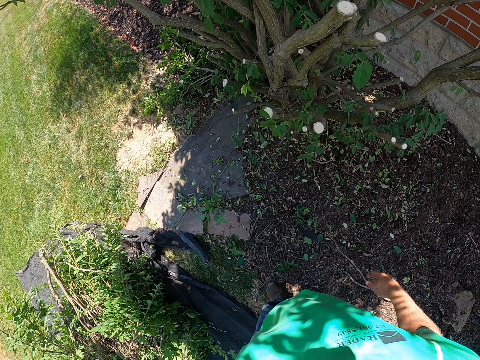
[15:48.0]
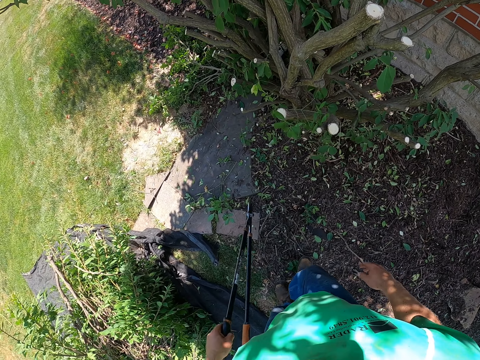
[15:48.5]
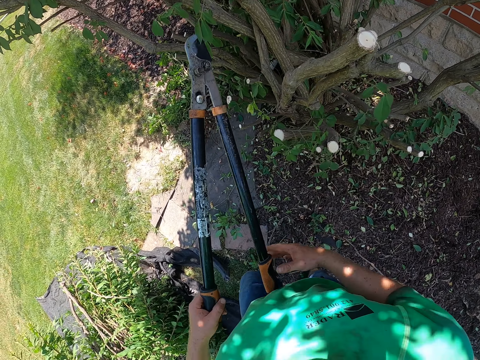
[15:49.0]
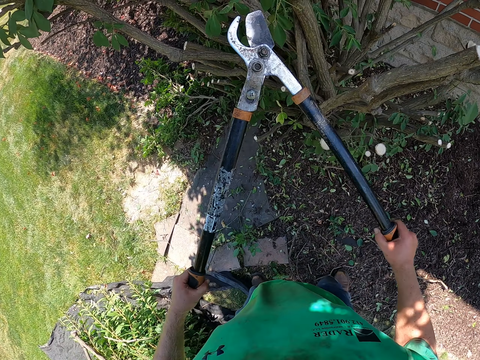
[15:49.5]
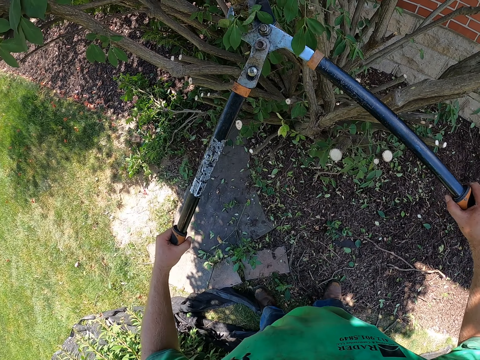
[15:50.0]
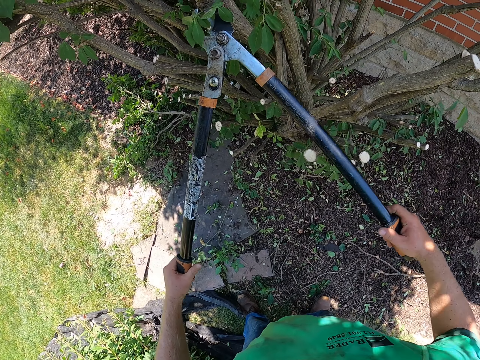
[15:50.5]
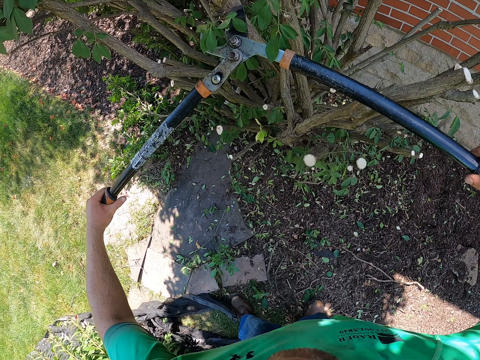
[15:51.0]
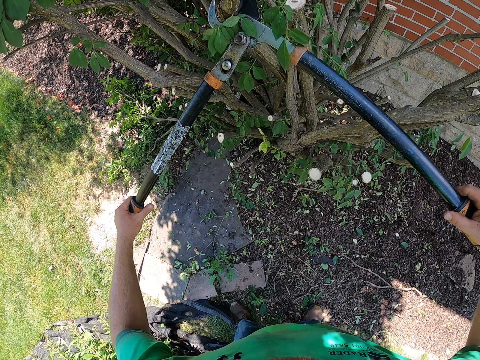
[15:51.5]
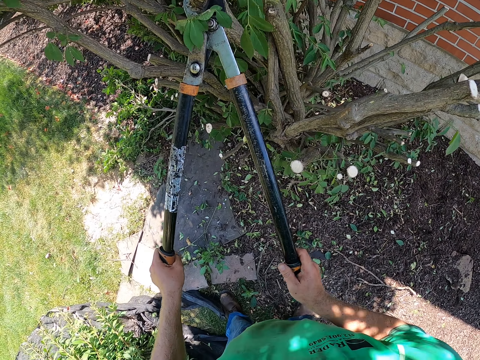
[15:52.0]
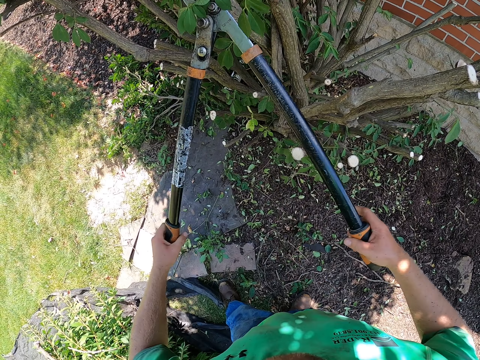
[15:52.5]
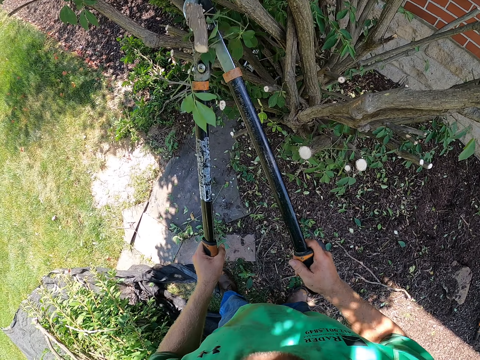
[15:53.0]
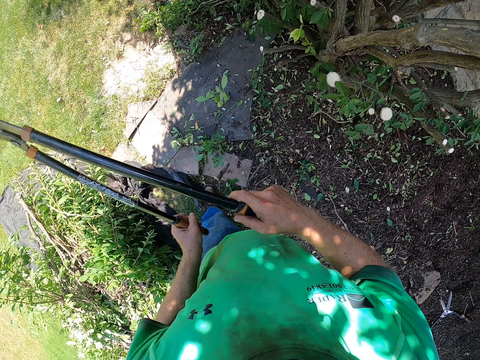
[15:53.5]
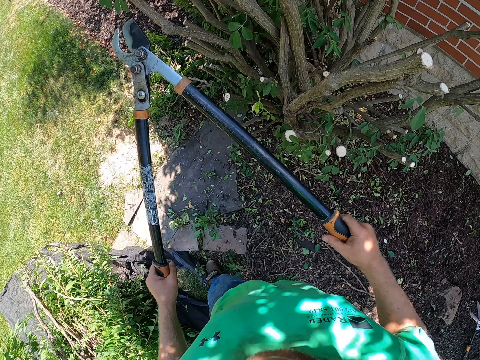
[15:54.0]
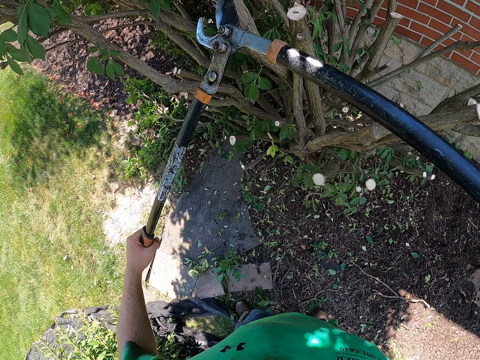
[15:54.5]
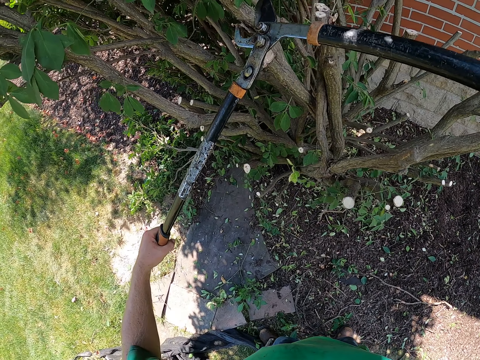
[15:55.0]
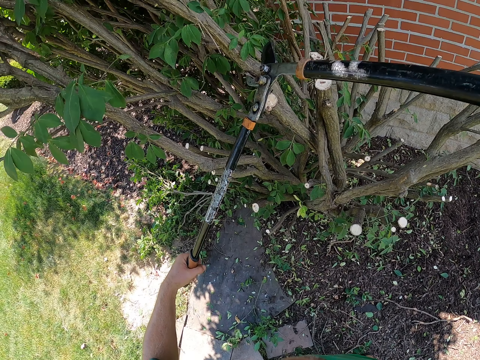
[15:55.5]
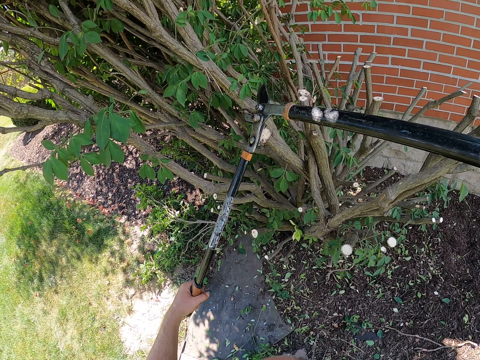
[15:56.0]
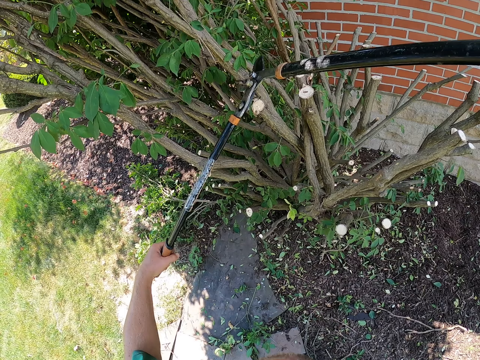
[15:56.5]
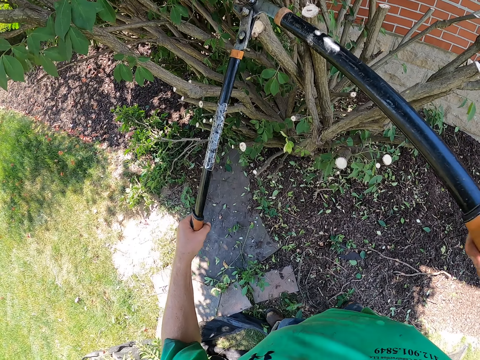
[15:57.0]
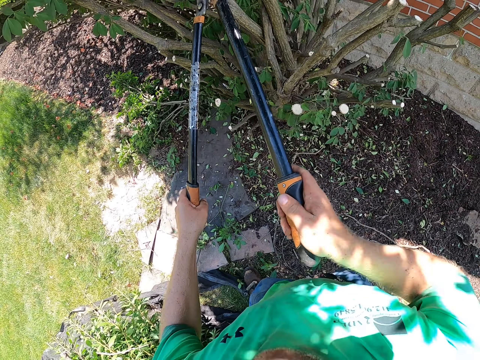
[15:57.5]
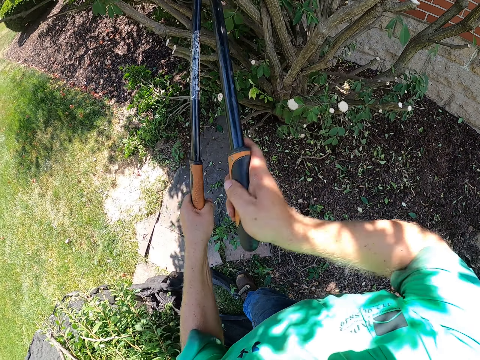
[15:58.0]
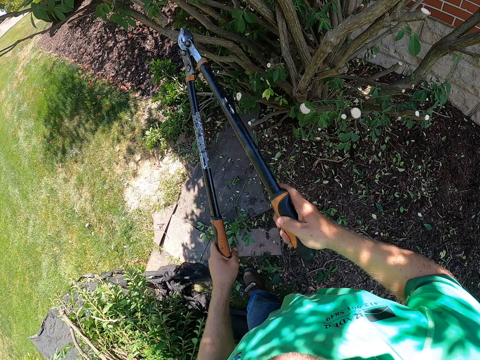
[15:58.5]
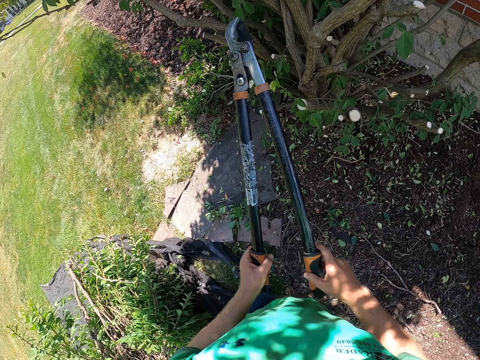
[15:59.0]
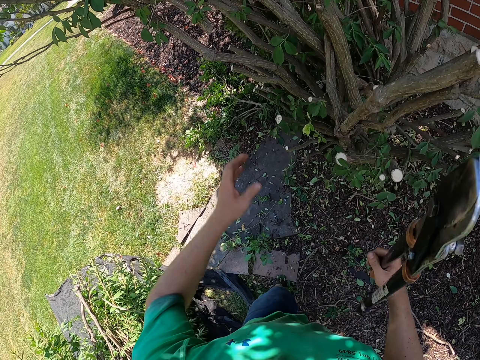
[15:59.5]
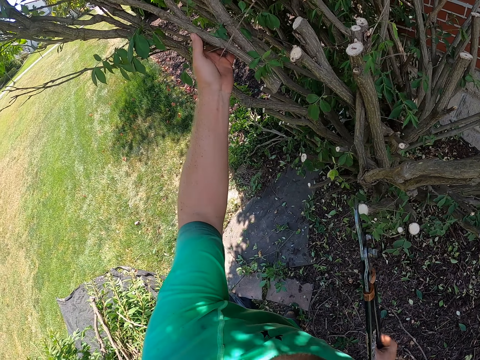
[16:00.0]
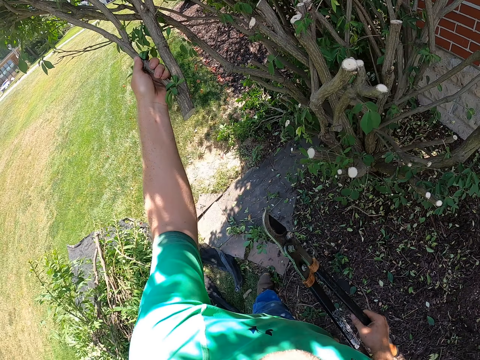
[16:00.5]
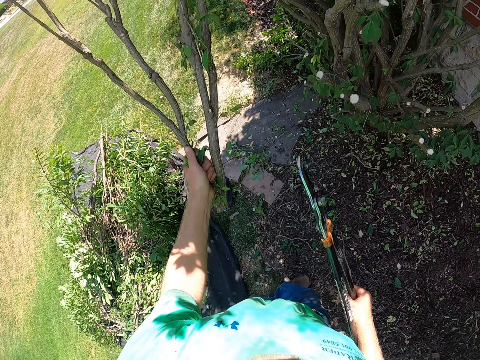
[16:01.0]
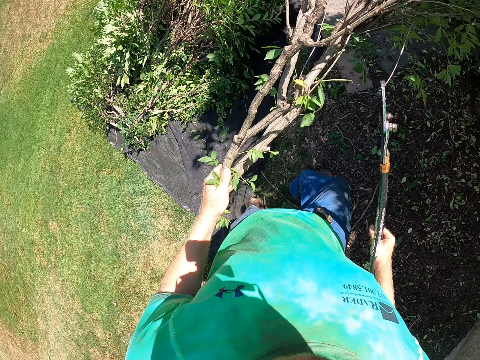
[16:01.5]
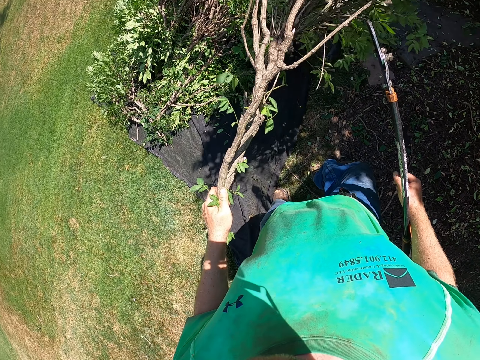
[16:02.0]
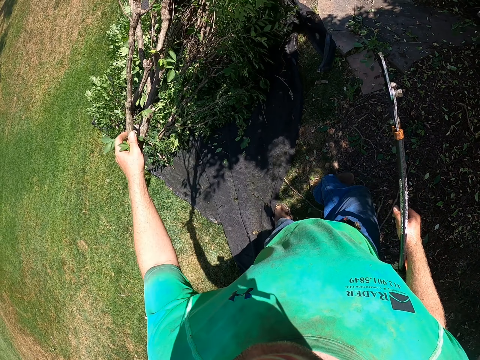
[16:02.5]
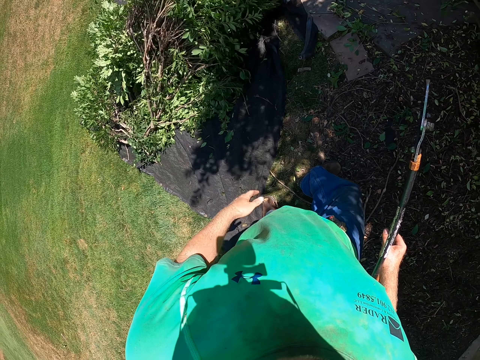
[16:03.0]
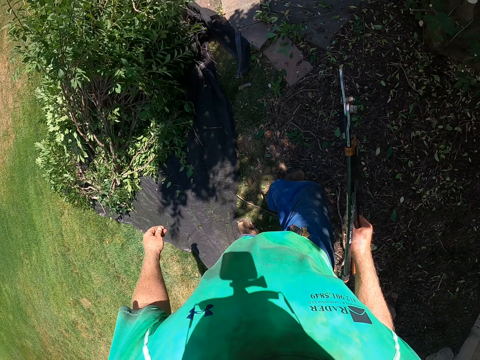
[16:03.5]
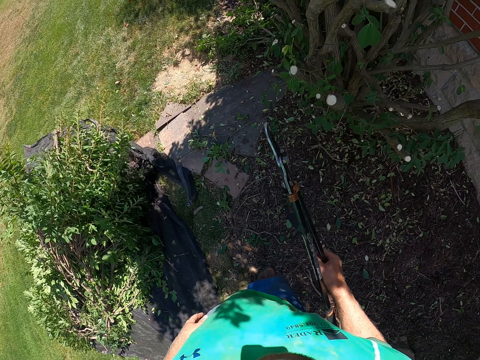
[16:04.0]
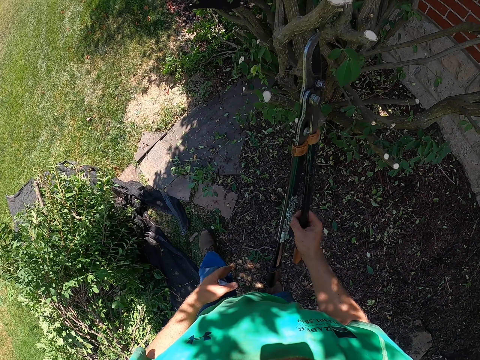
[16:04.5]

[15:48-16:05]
The camera wearer holds the pruner with both hands and cuts a tree branch to the floor with the pruner. He holds the pruner with his right hand, pulls the tree branch with his left hand, and drops the tree branch on the black cloth on the floor.

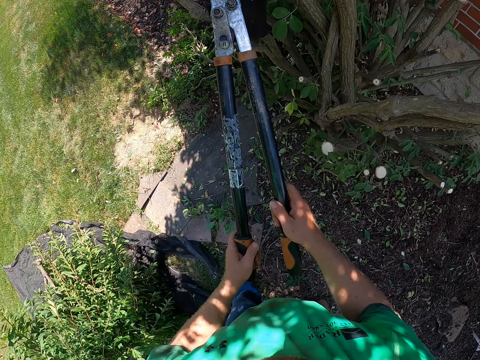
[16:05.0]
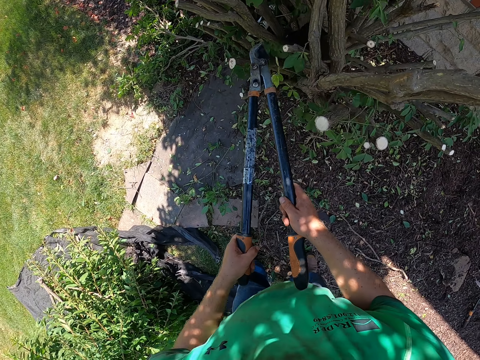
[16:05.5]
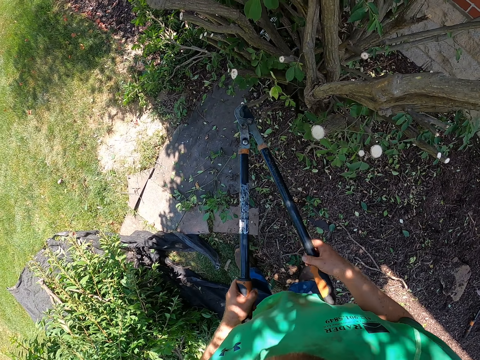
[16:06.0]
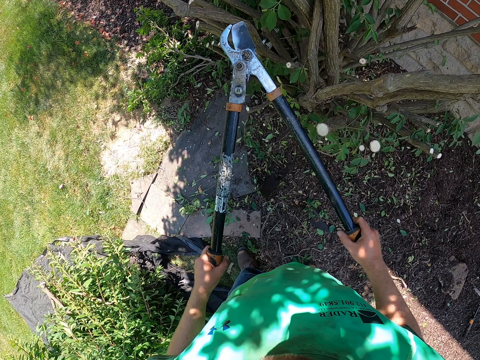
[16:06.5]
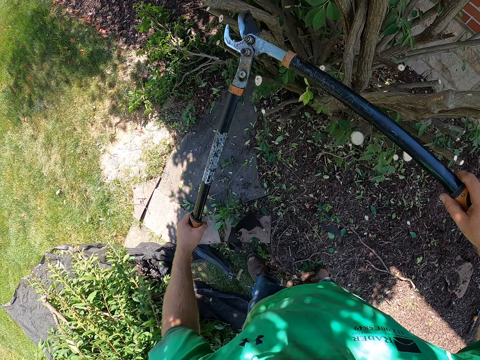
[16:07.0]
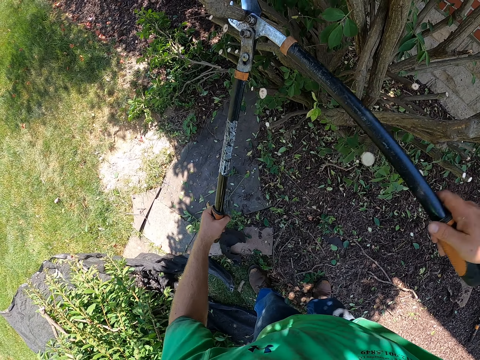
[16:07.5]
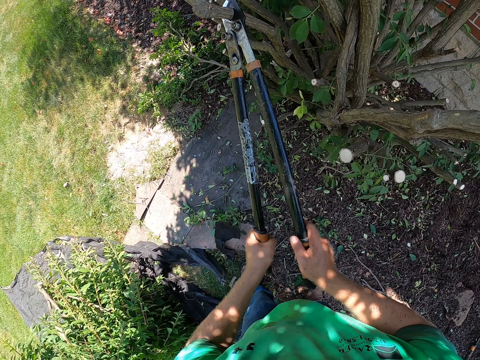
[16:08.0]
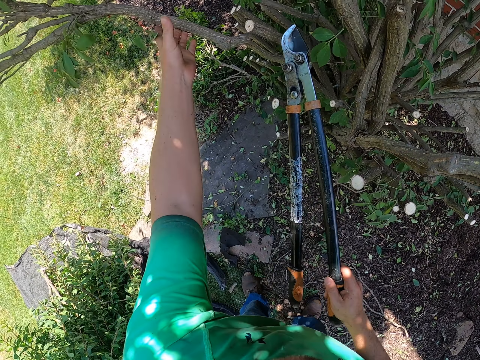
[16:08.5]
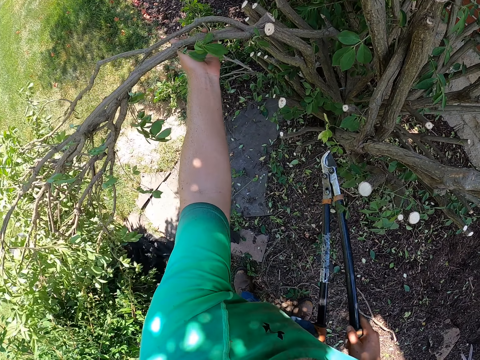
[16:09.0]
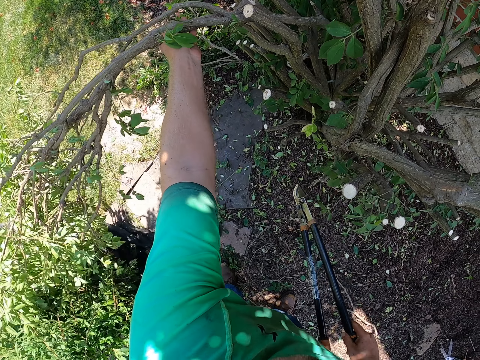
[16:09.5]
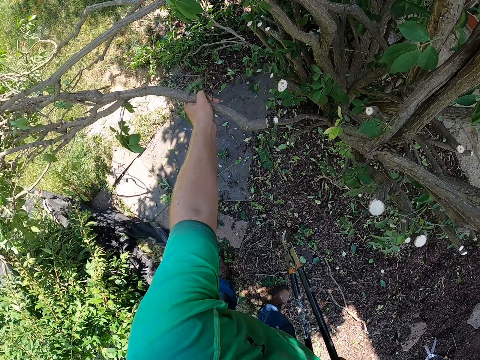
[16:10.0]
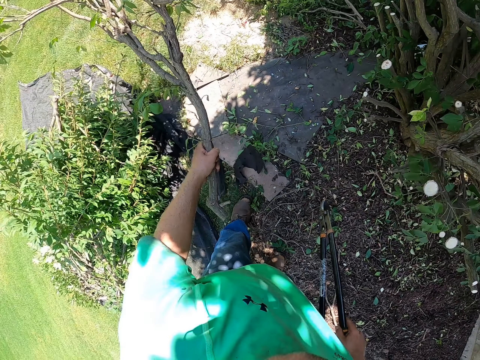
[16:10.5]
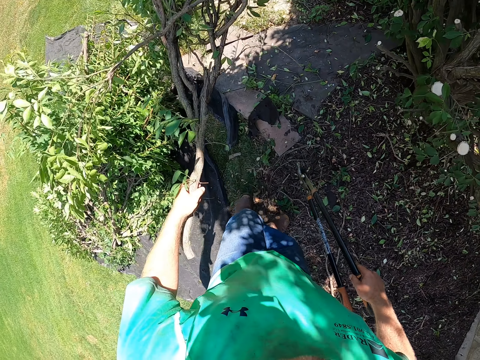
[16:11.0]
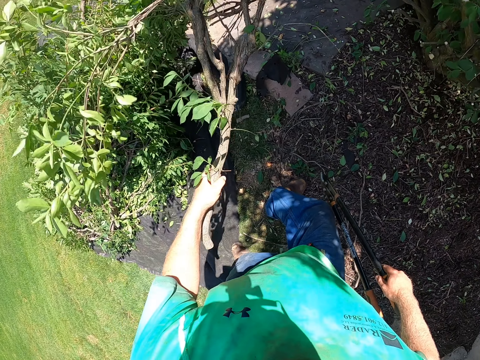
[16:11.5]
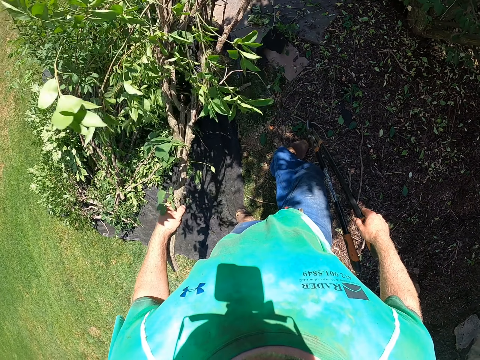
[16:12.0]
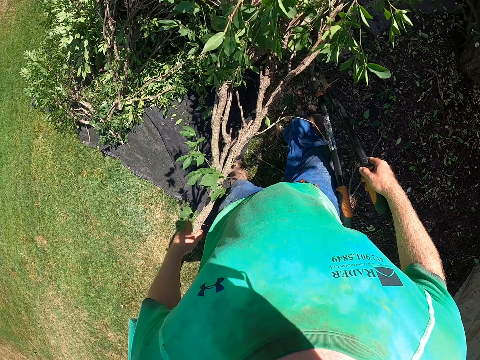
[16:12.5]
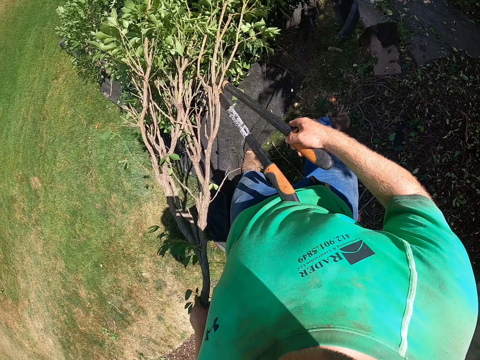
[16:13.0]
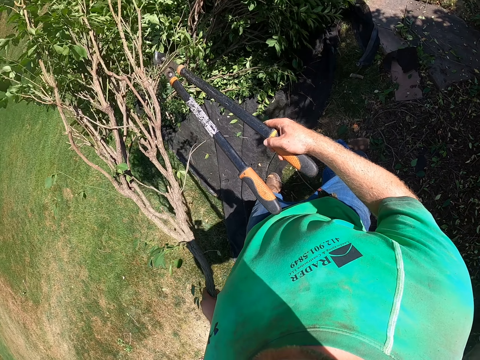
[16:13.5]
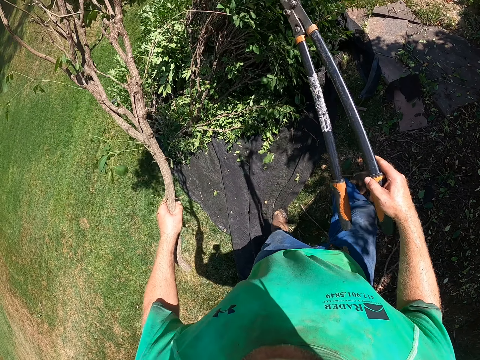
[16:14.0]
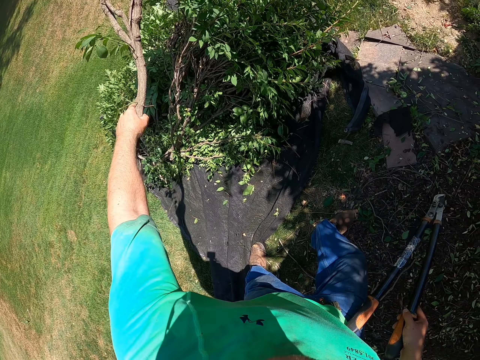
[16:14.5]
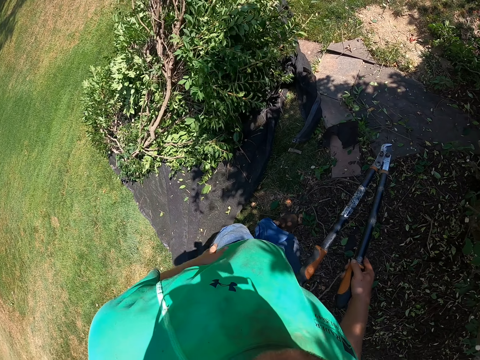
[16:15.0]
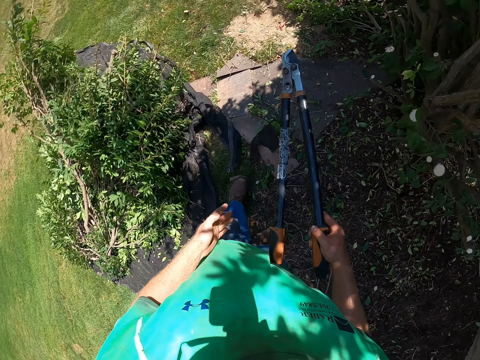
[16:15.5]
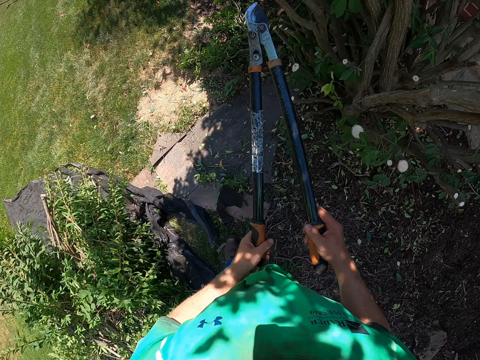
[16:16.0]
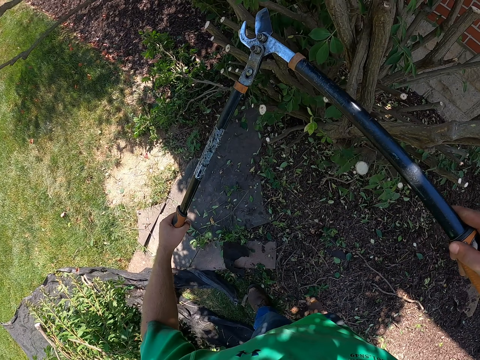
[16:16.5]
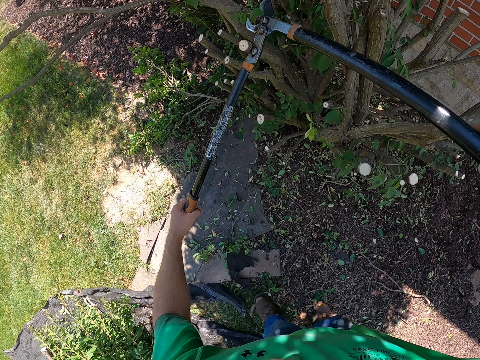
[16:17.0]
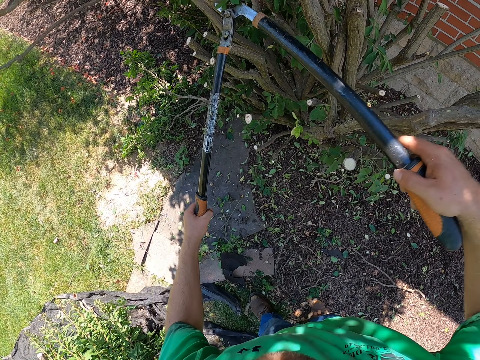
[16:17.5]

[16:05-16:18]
The camera wearer holds the pruner with both hands and hits the tree with the pruner. He cuts a tree branch to the floor with the pruner. He pulls the tree branch with his left hand and holds the pruner with his right hand. He drops the tree branch on the black cloth on the floor. He wipes his left hand on his shirt. He holds the pruner with both hands and cuts a tree branch to the floor with the pruner.
